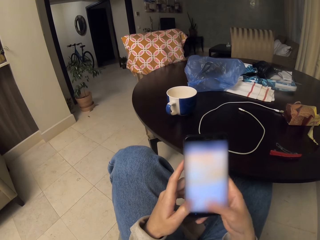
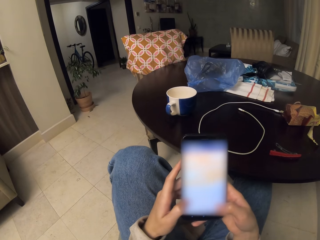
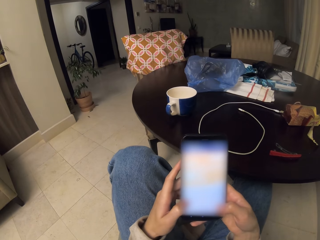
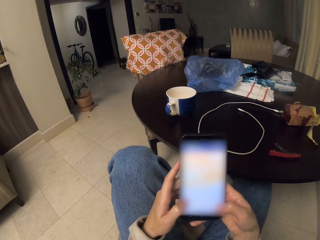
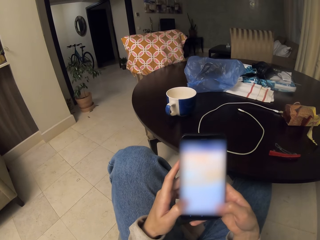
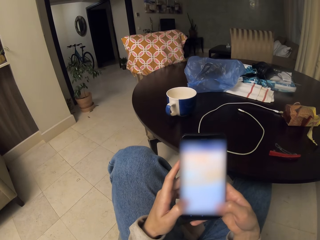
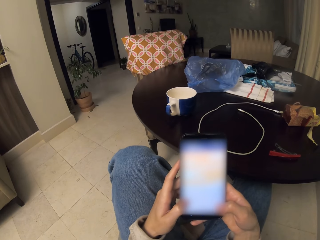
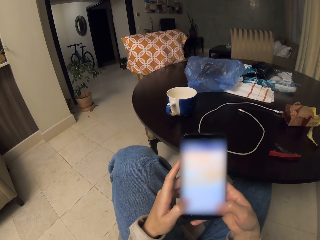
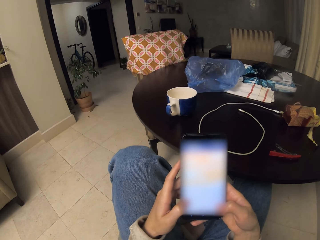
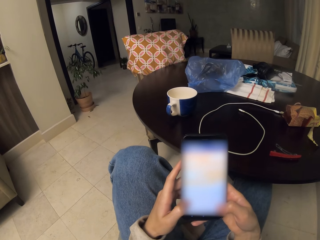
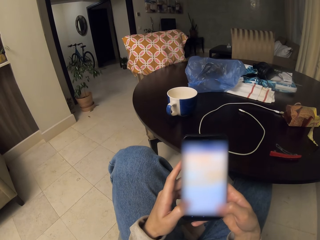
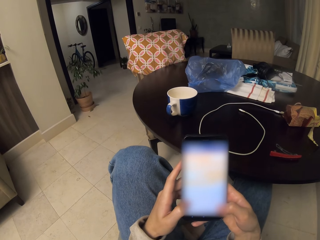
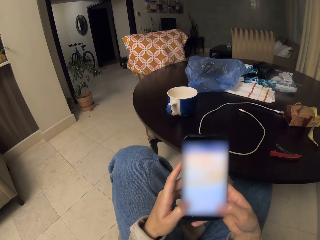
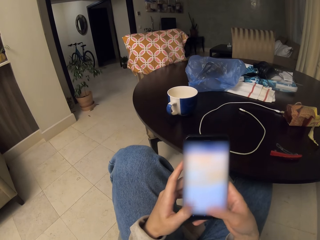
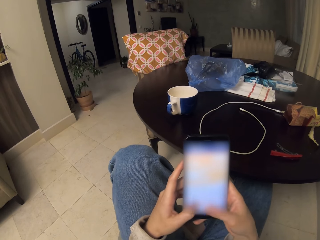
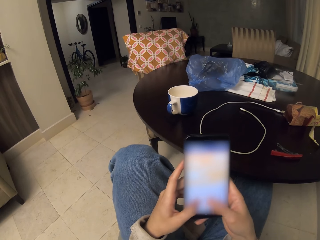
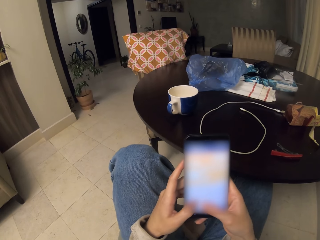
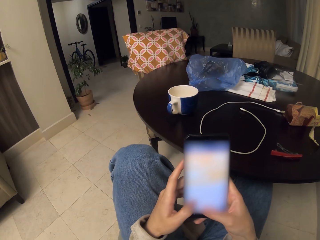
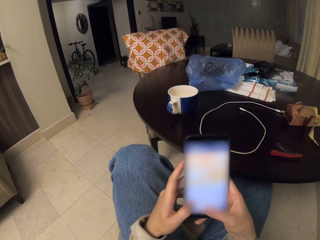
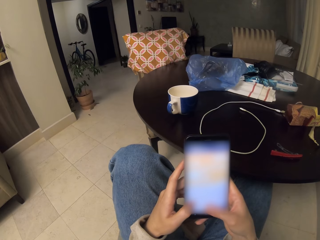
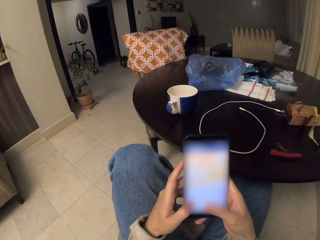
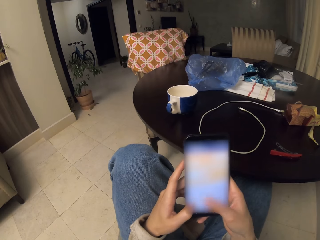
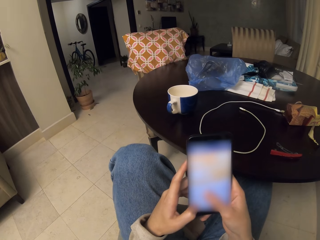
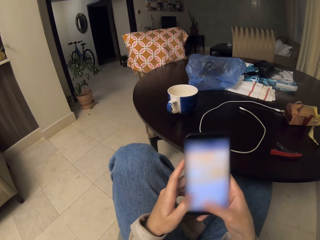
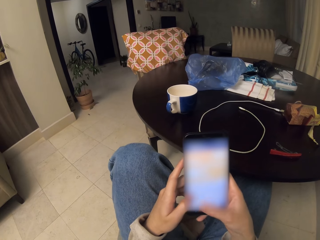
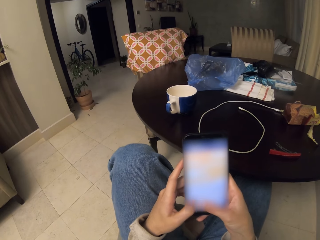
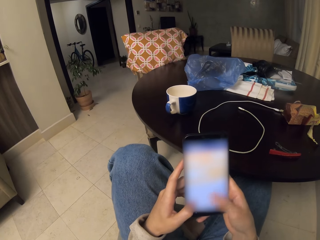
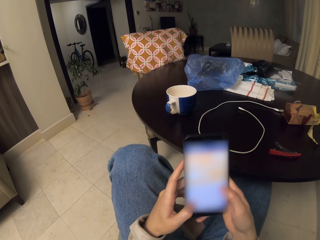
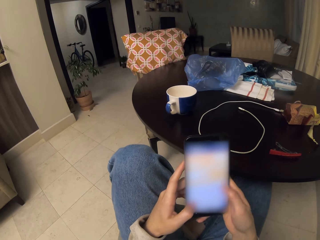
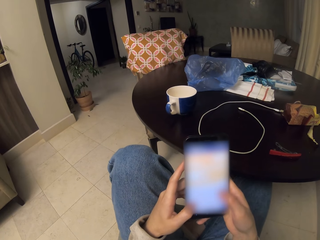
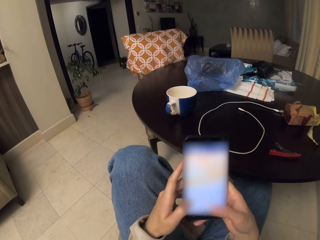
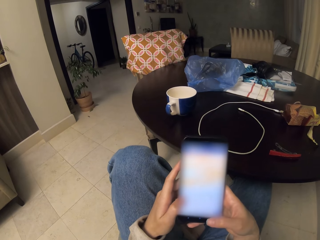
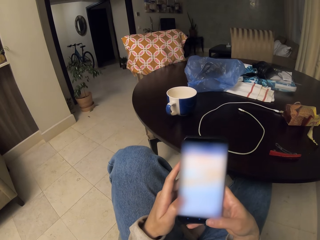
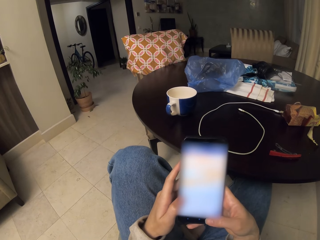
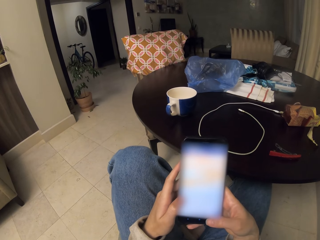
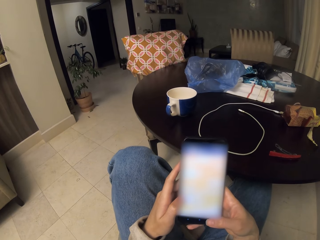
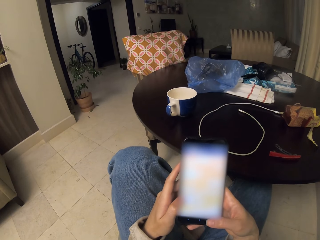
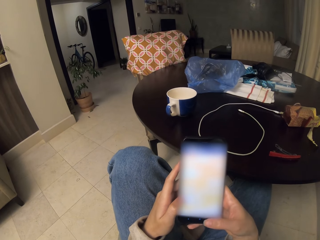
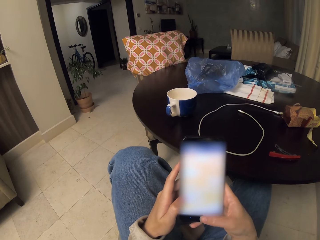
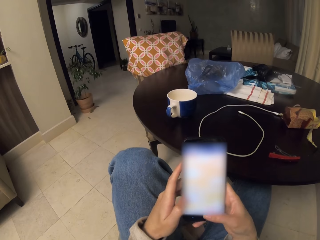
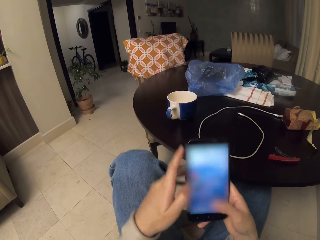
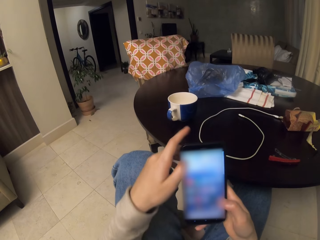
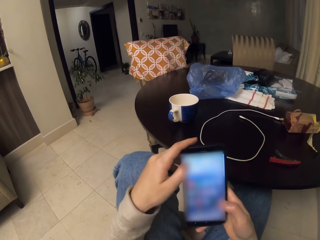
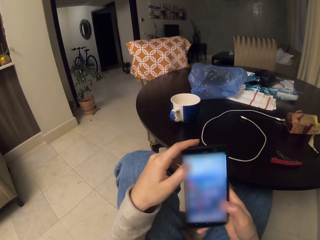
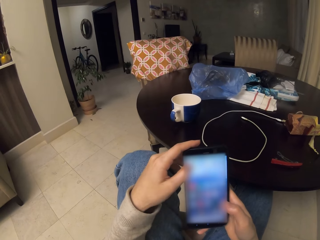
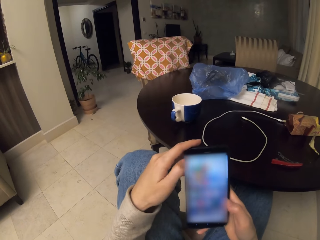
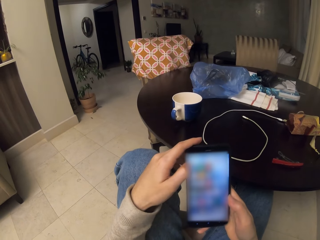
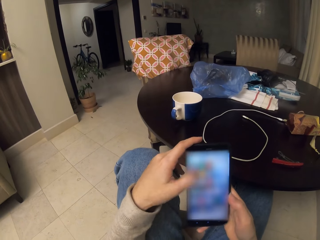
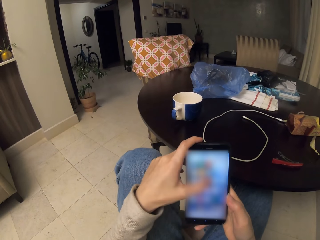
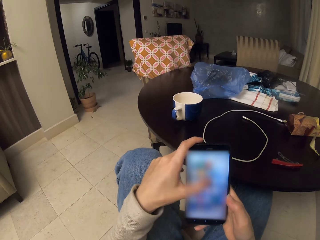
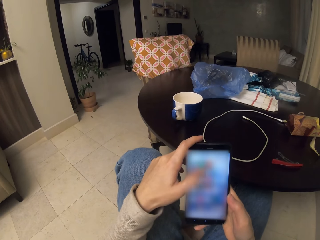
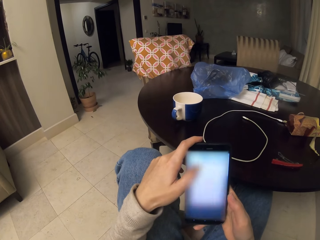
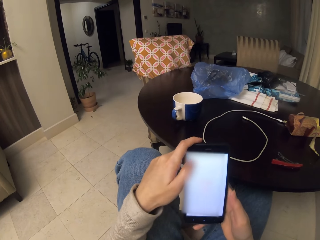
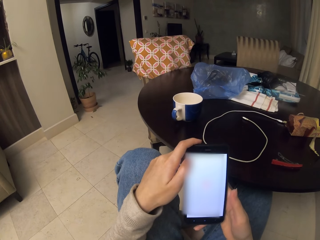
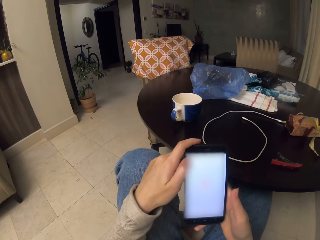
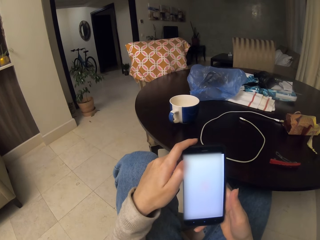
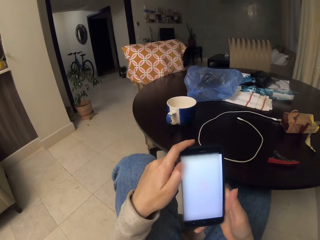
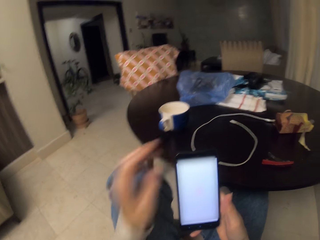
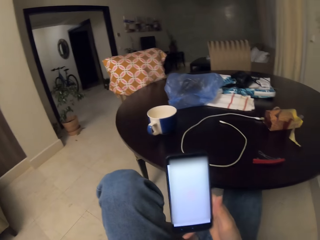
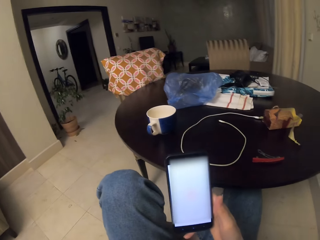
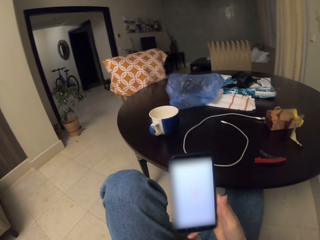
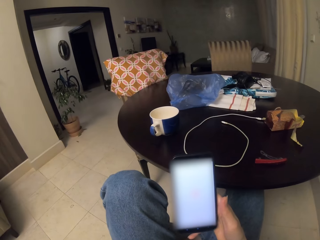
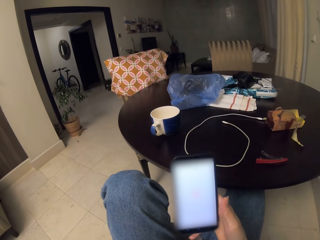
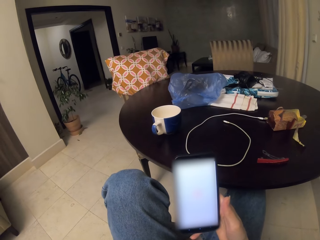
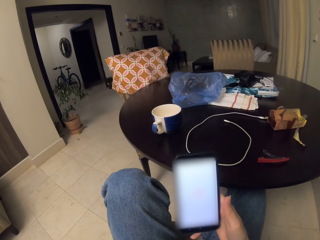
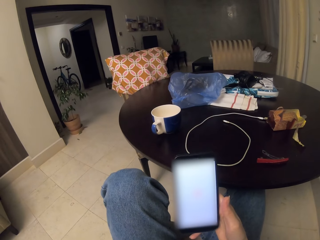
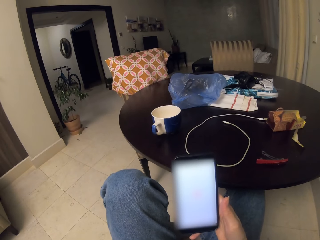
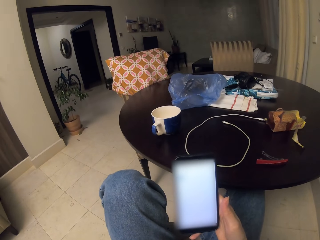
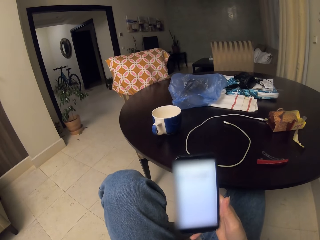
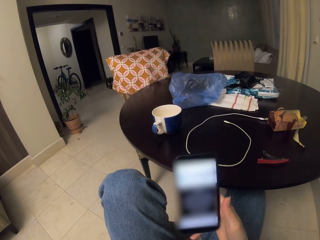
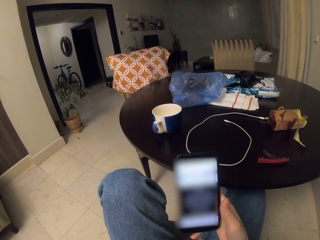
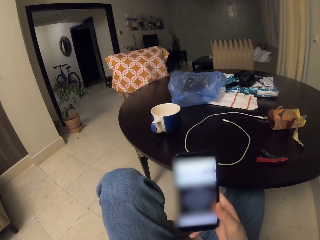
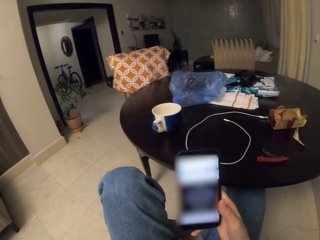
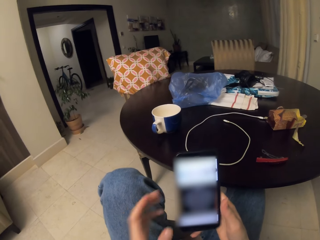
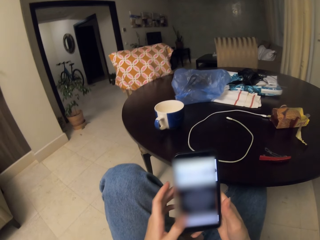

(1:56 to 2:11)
The camera wearer closes the icon. They open another icon.

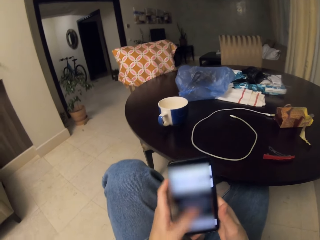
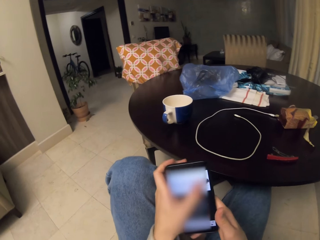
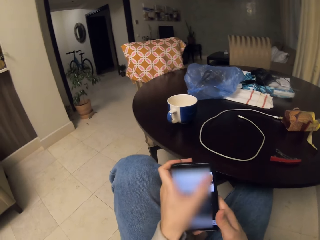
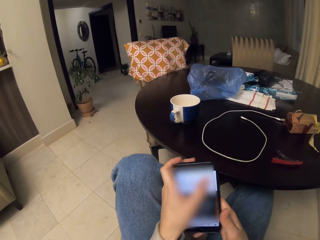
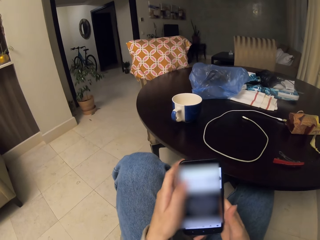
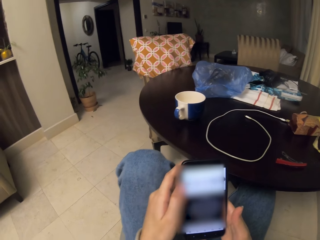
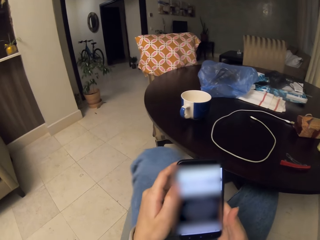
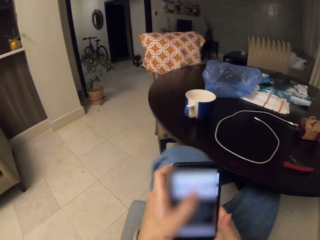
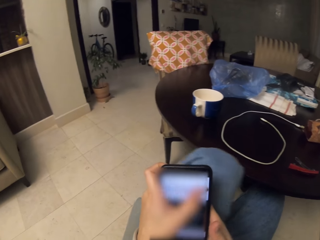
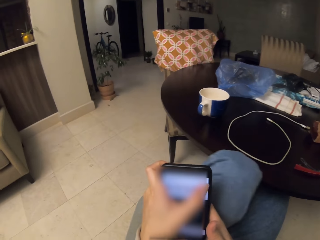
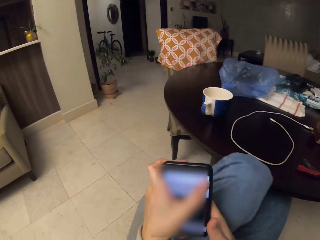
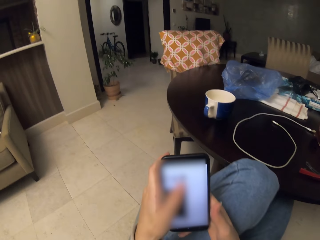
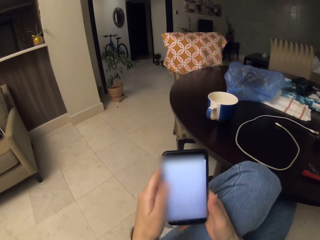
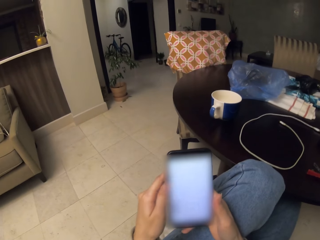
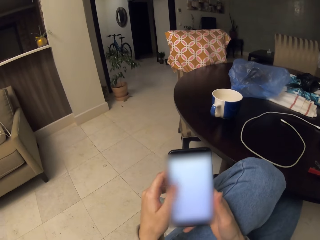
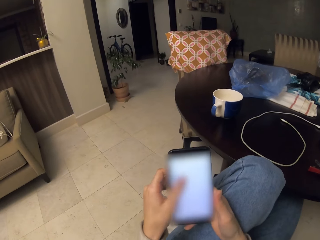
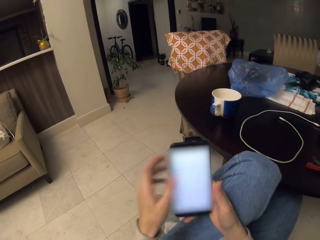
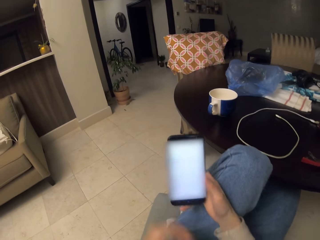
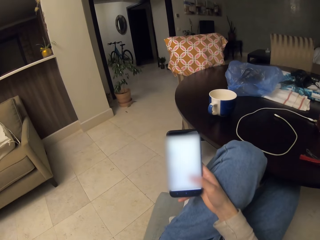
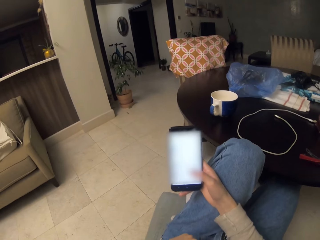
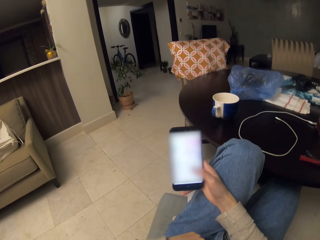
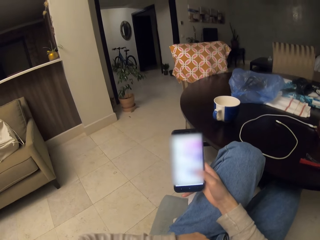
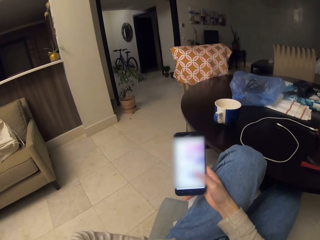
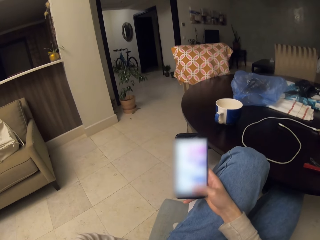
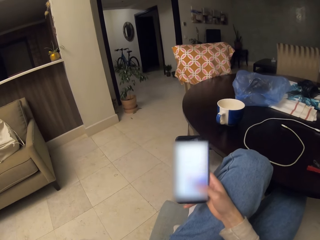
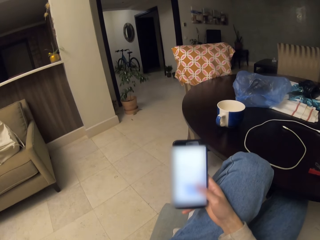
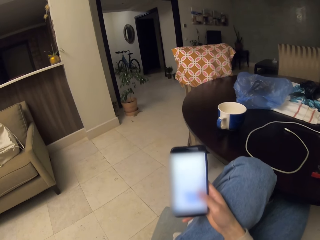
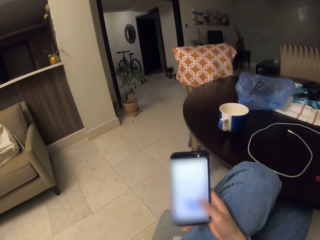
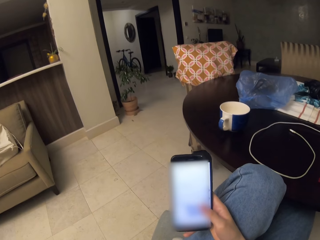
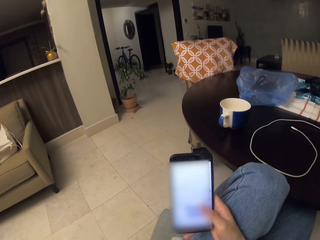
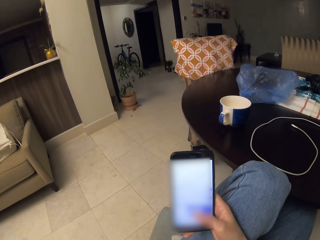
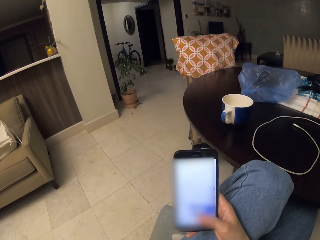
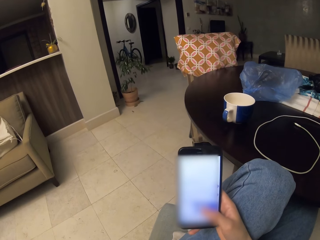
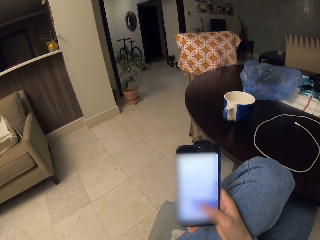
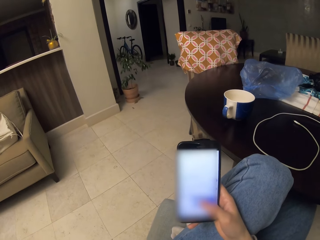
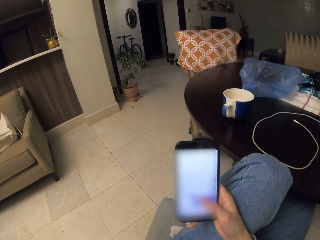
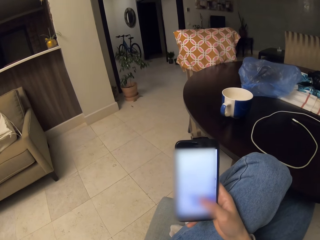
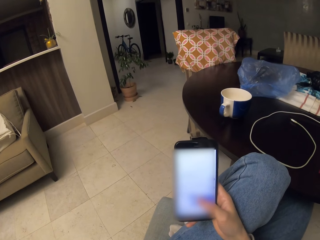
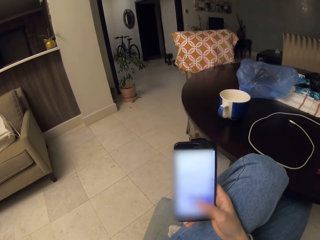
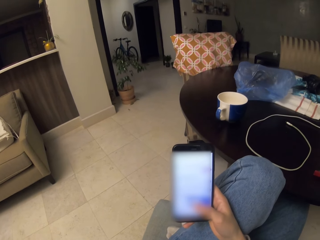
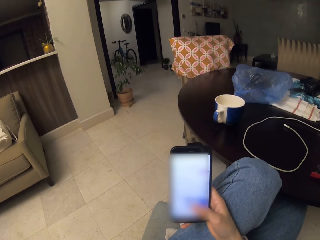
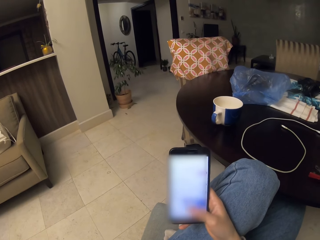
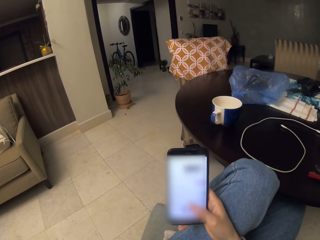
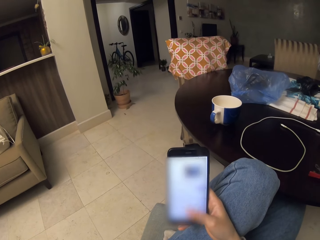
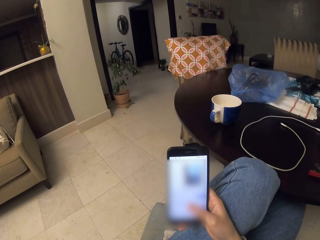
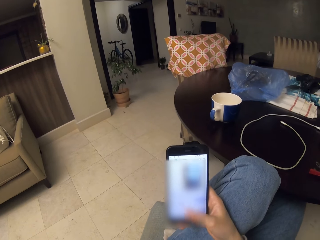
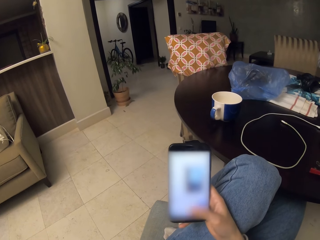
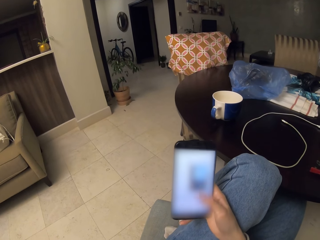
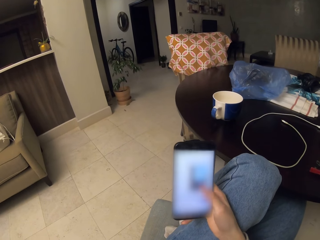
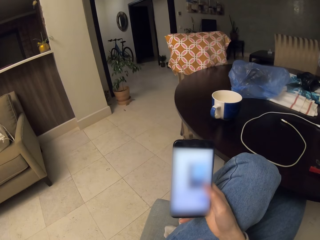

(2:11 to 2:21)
The camera wearer scrolls on the phone.
